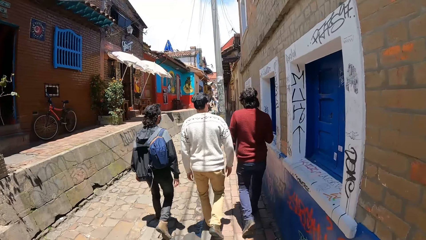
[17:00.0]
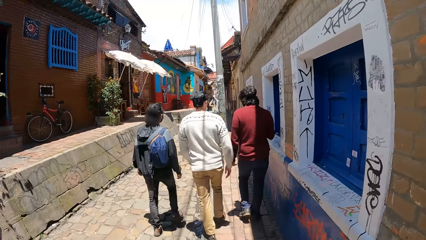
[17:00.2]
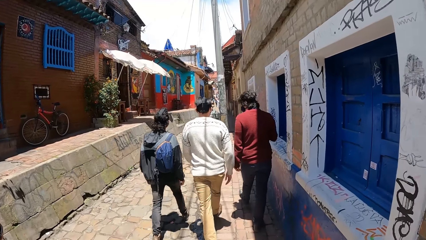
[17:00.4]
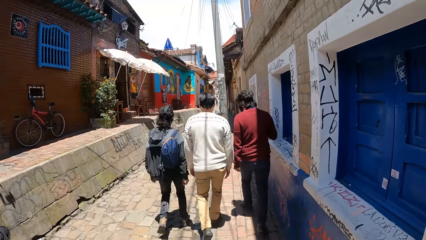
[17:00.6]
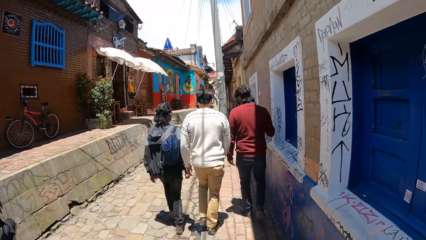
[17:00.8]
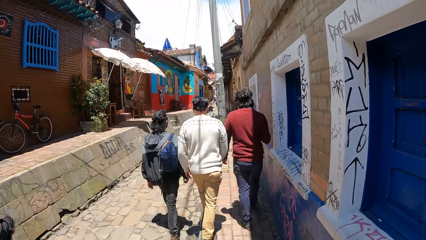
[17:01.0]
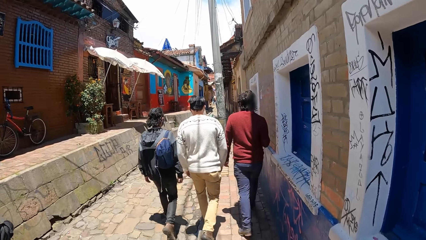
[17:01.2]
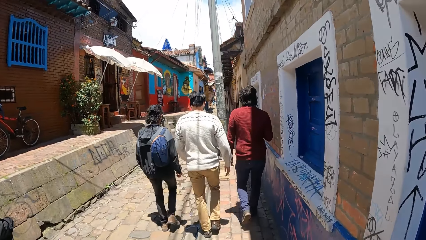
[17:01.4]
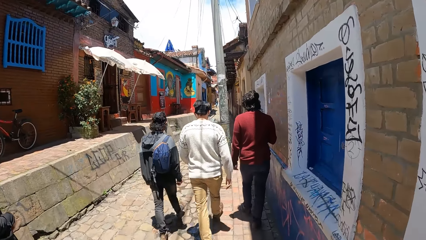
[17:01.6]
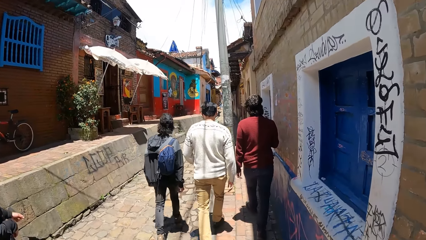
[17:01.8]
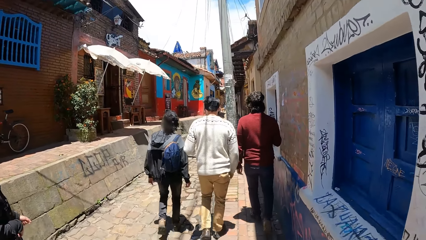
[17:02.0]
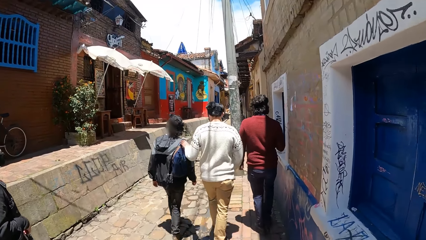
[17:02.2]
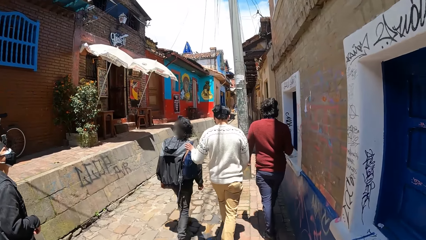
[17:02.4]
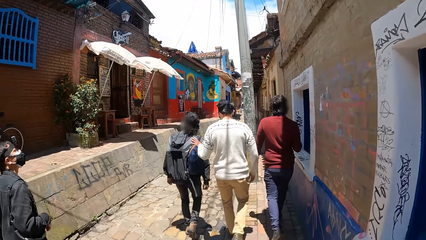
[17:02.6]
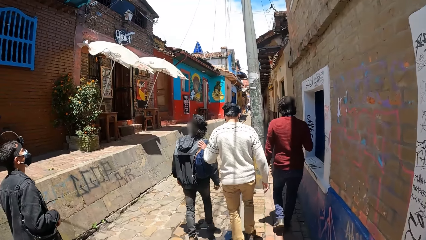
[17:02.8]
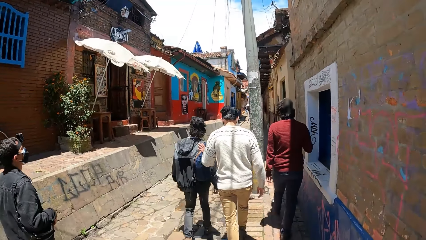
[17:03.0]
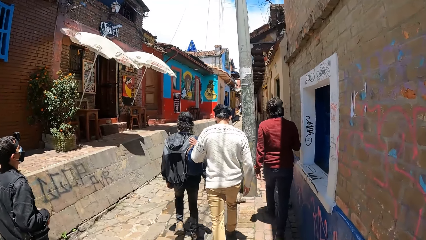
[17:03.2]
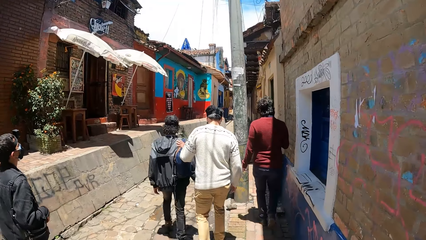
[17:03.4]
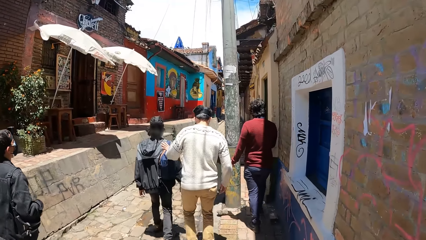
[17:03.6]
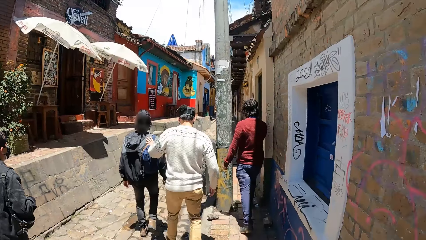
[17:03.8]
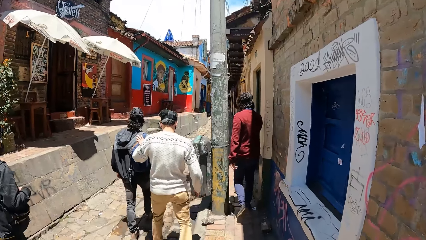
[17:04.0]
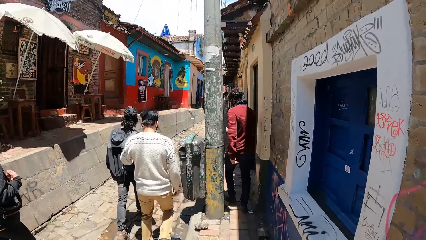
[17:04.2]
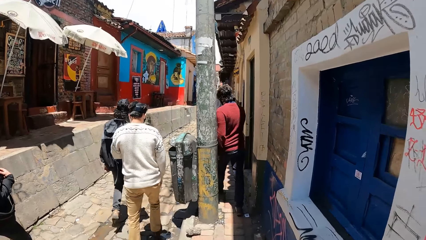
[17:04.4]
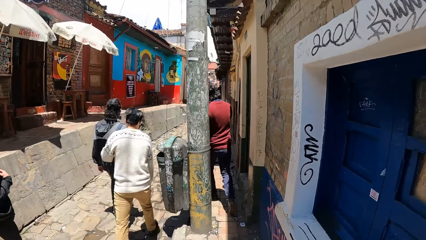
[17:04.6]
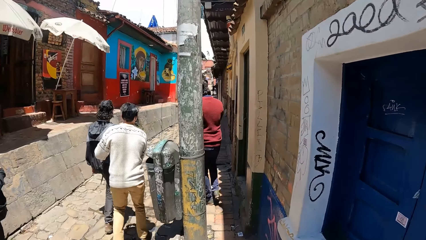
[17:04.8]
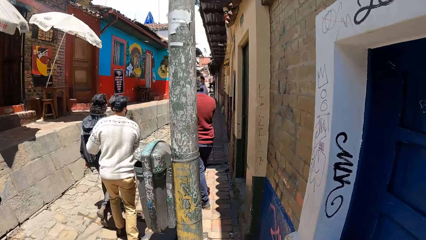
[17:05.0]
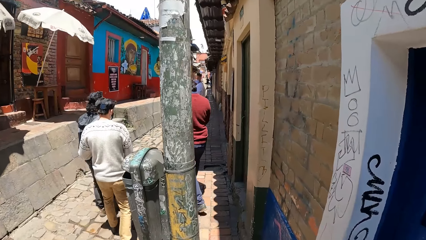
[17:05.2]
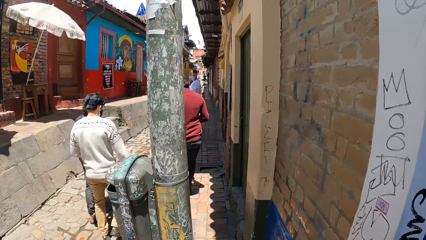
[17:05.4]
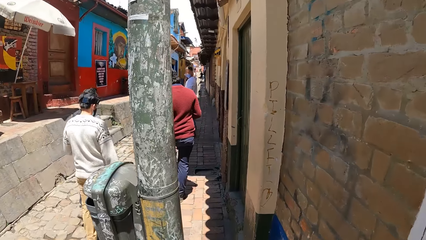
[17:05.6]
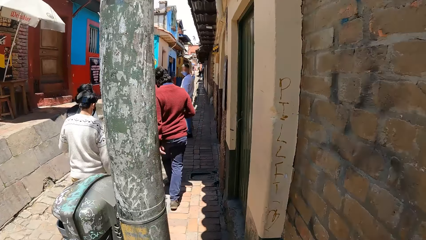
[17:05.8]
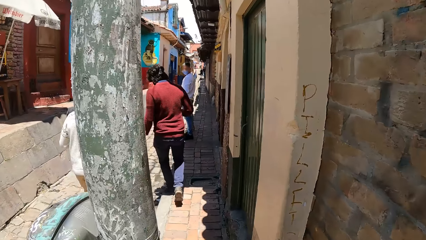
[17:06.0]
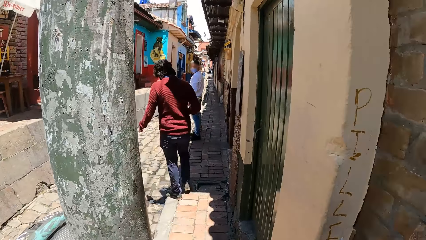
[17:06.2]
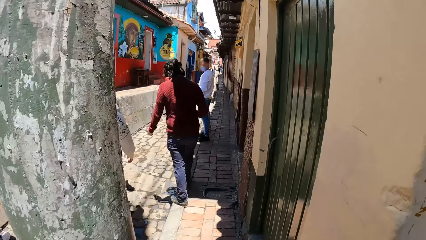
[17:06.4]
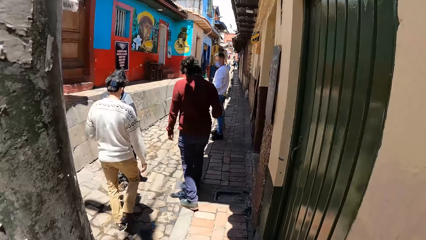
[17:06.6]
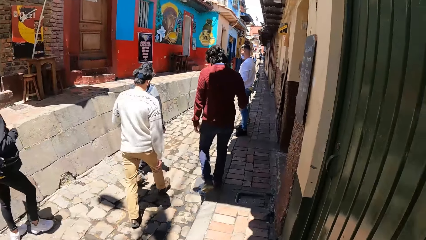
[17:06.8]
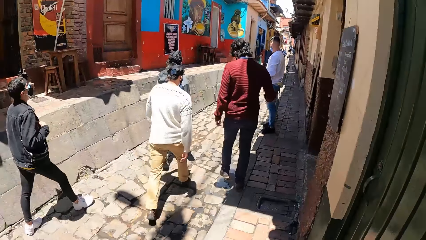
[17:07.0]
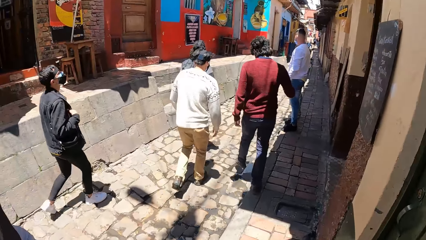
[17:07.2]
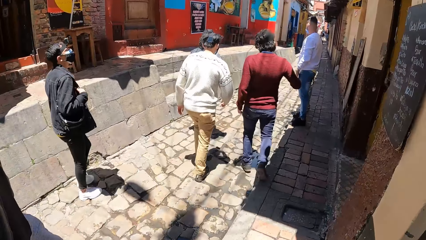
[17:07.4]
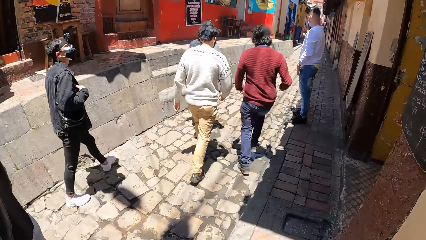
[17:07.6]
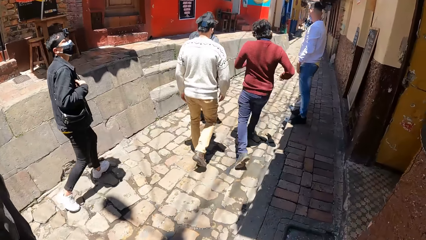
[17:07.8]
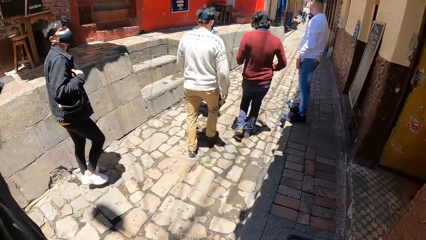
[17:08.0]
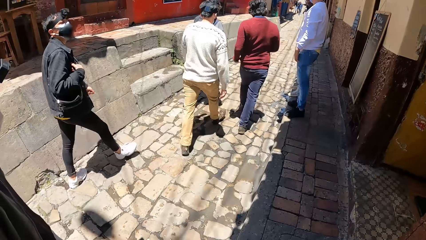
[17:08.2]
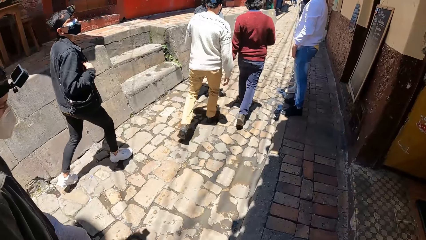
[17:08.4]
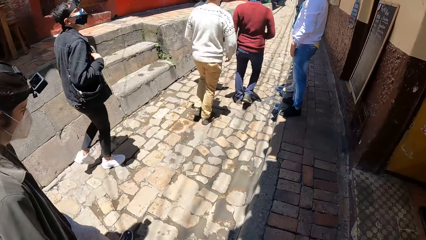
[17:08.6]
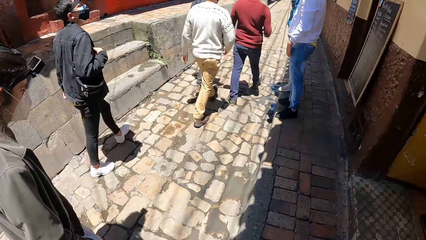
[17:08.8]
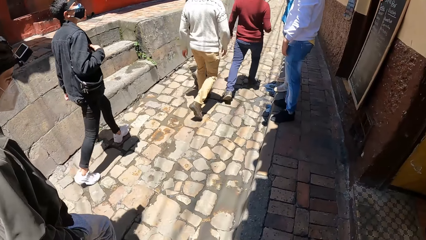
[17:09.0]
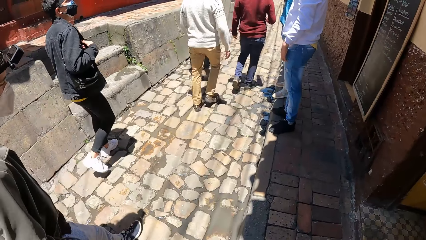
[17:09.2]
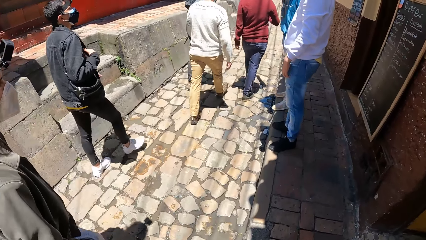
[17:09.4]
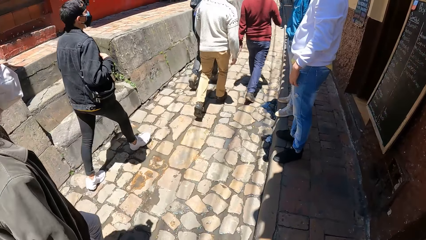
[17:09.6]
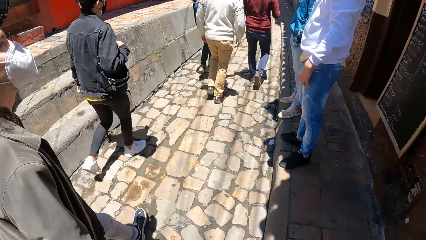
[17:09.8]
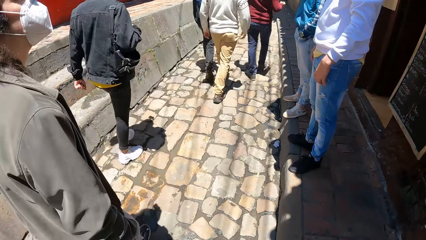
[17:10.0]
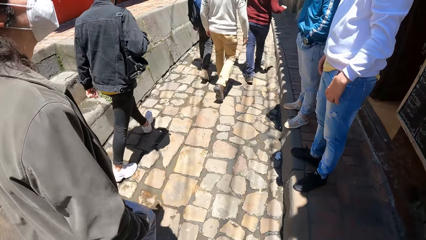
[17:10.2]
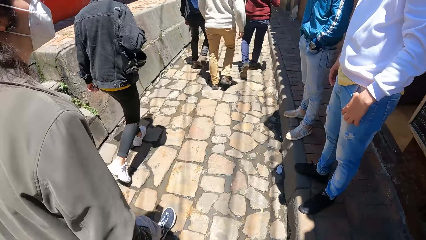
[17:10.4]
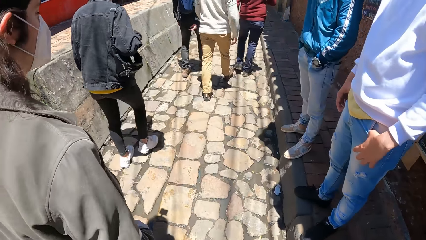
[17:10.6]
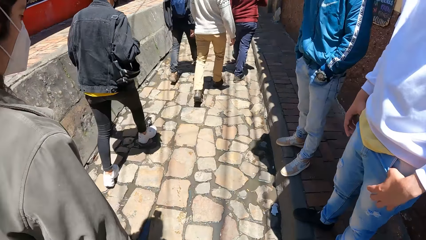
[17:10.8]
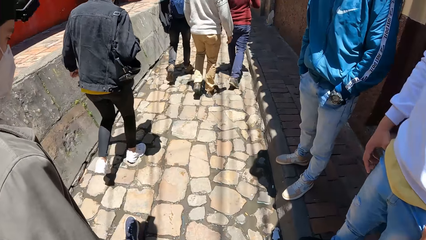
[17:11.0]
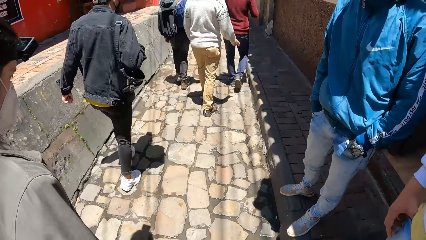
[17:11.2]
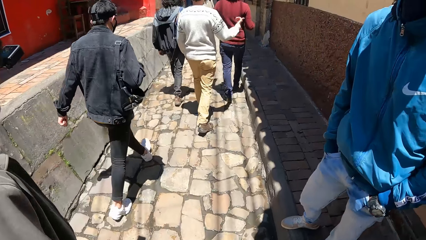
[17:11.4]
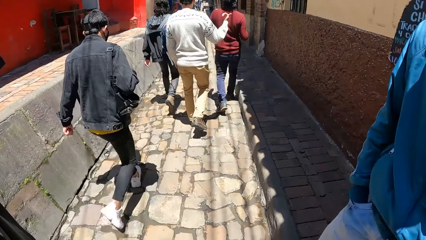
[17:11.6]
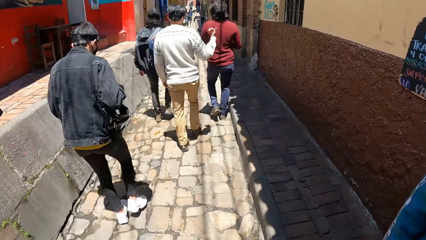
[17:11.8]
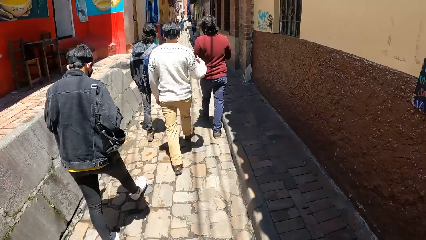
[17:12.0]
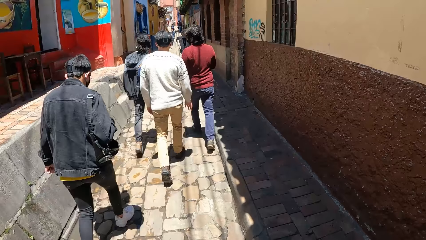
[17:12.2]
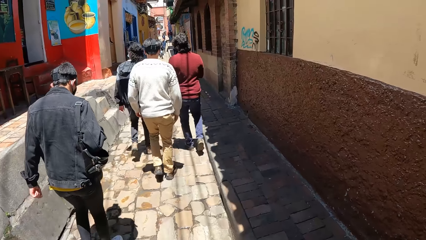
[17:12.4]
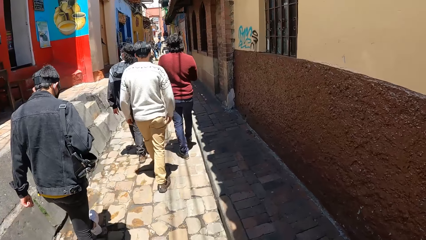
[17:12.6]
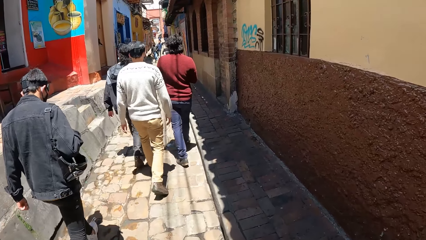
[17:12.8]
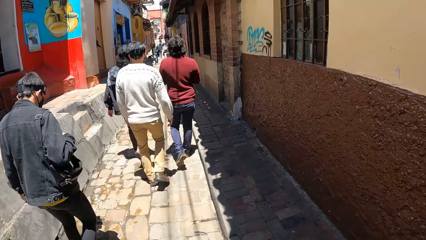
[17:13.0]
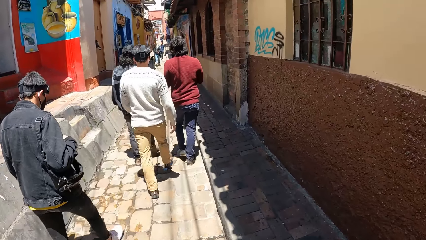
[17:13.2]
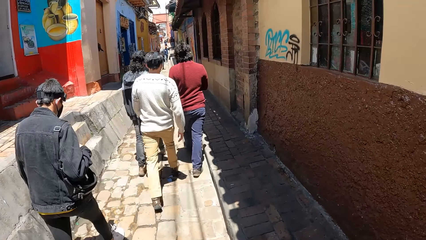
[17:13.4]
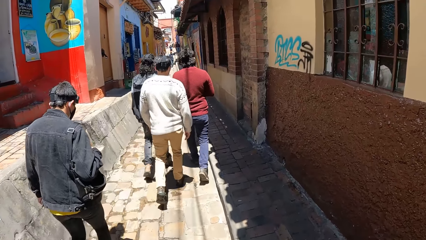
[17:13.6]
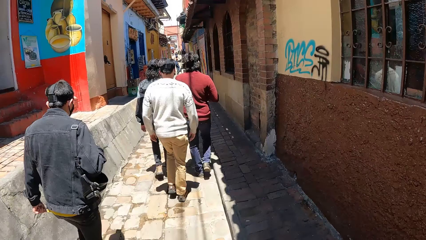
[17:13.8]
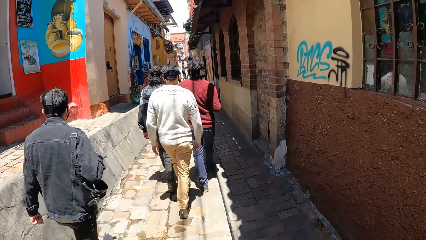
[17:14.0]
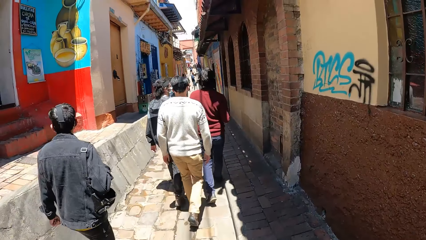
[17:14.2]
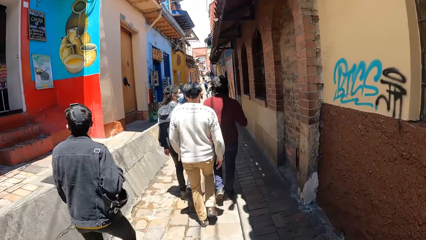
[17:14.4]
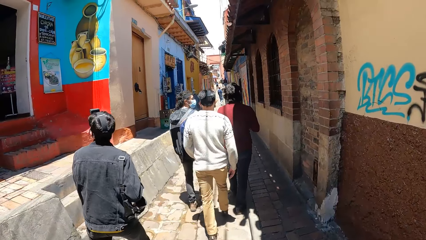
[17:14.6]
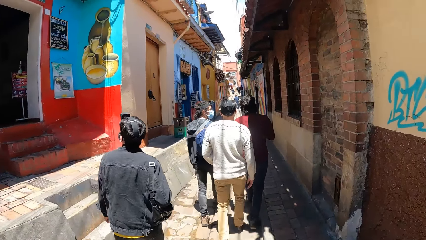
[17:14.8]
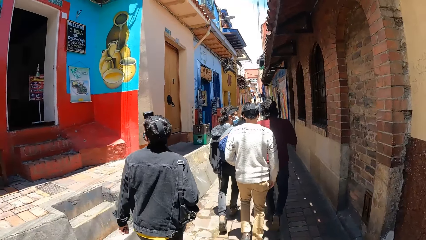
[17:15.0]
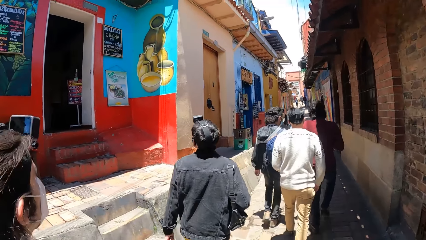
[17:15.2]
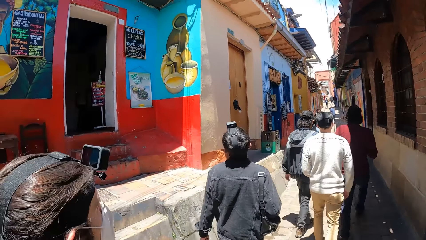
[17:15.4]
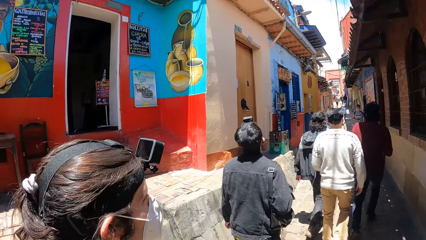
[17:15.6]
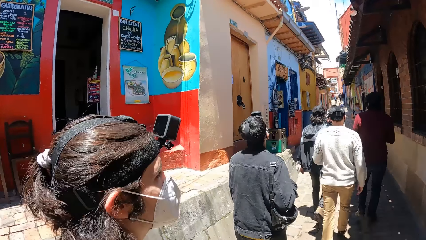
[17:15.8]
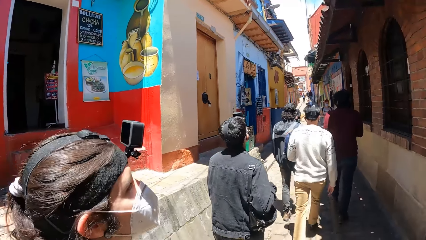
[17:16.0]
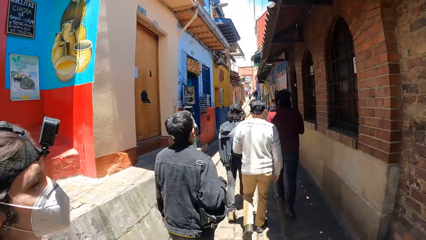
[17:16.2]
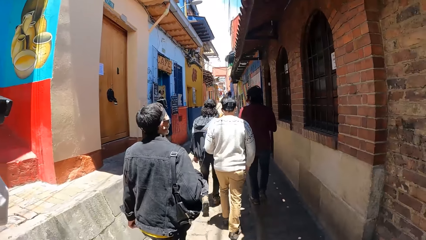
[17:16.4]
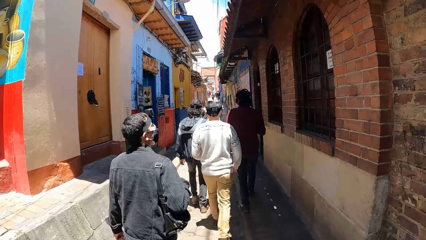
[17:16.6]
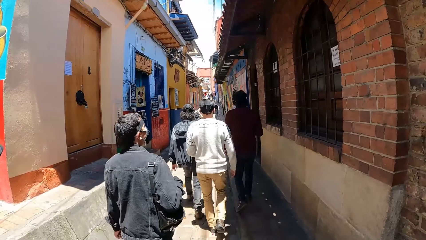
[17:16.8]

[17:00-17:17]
The man places his left hand on the right shoulder of a woman. The camera wearer walks past a pedestrian in a white jumper. The man gesticulates with his right hand. The camera wearer walks past a pedestrian in a blue jacket.
